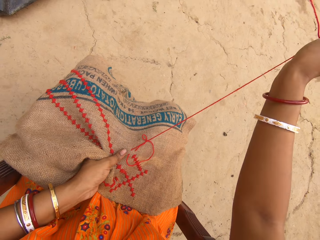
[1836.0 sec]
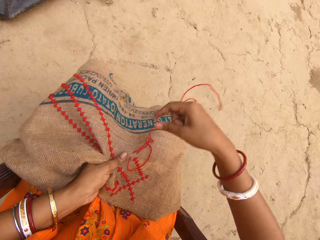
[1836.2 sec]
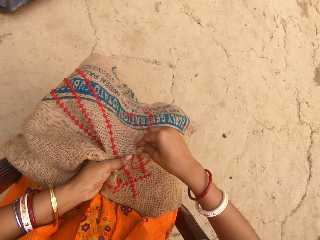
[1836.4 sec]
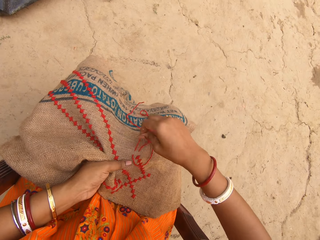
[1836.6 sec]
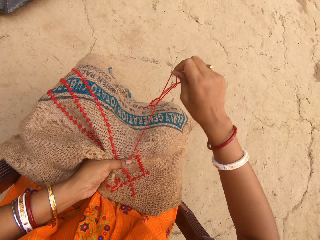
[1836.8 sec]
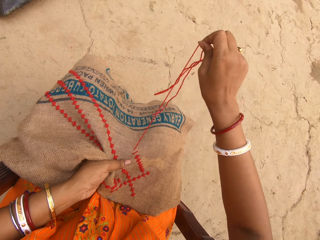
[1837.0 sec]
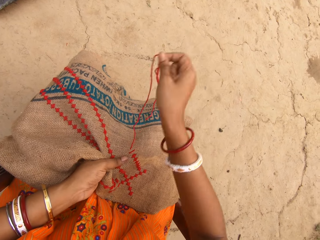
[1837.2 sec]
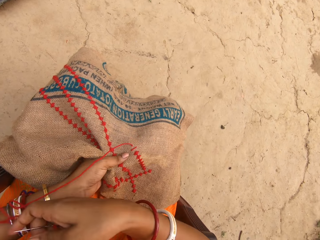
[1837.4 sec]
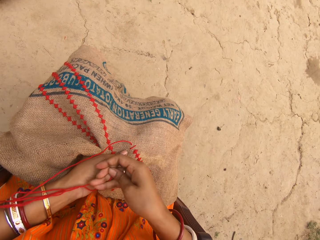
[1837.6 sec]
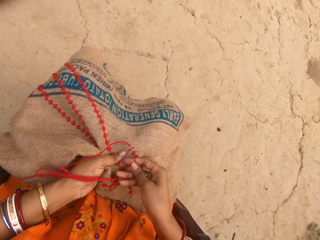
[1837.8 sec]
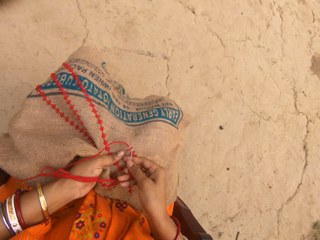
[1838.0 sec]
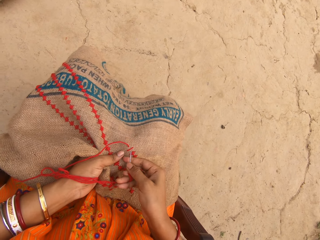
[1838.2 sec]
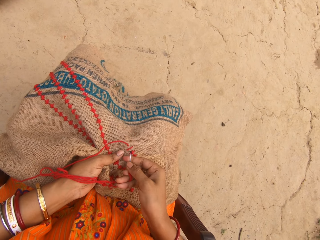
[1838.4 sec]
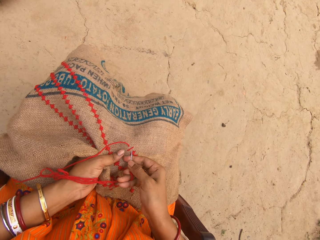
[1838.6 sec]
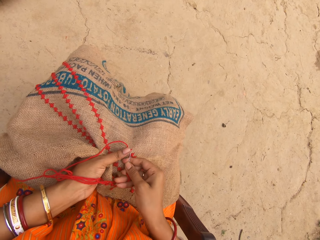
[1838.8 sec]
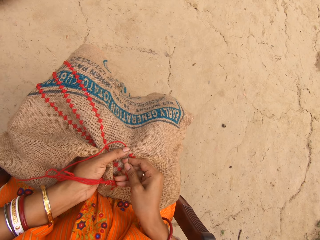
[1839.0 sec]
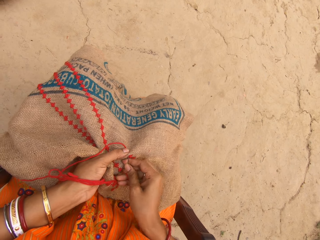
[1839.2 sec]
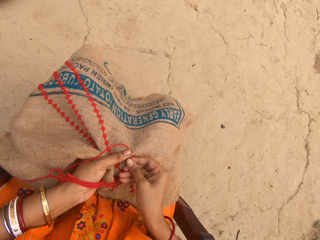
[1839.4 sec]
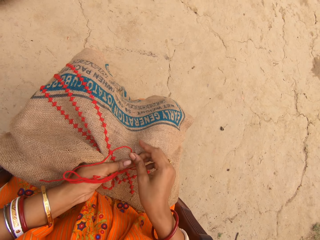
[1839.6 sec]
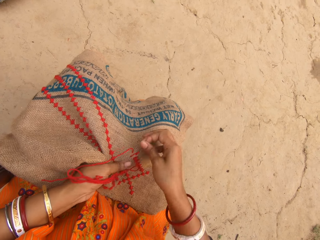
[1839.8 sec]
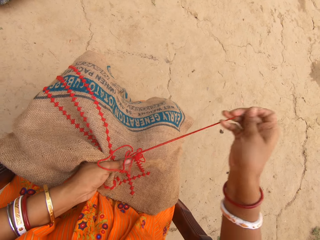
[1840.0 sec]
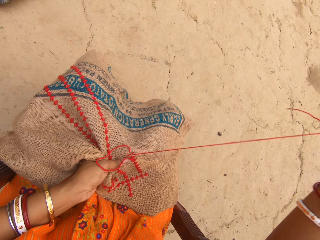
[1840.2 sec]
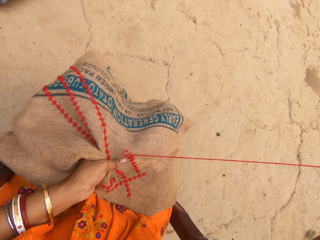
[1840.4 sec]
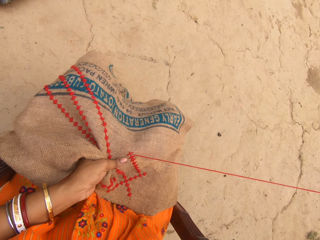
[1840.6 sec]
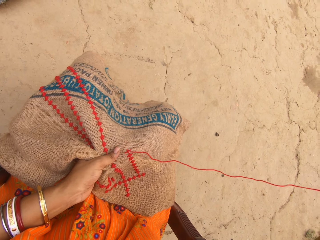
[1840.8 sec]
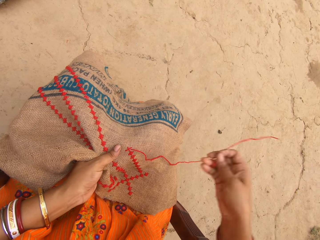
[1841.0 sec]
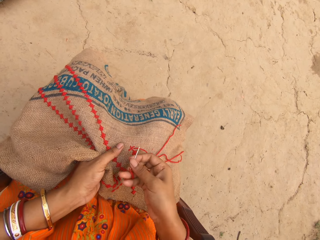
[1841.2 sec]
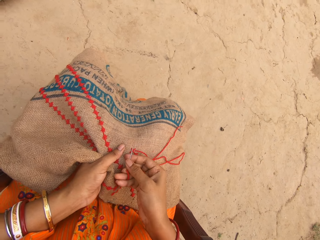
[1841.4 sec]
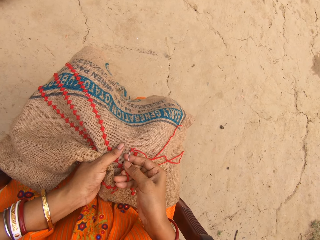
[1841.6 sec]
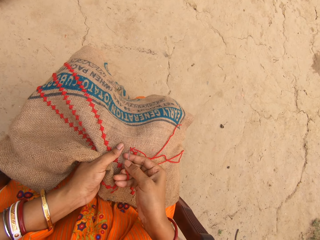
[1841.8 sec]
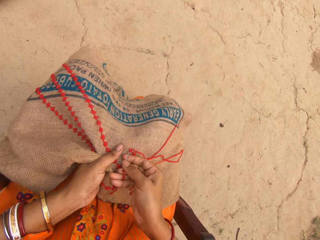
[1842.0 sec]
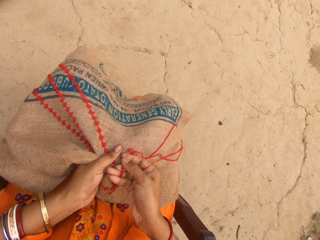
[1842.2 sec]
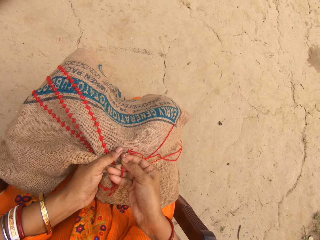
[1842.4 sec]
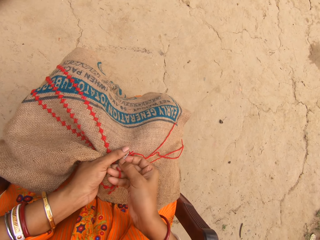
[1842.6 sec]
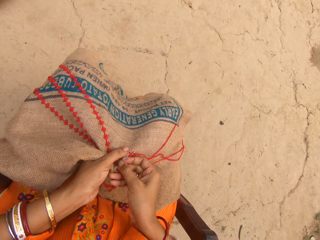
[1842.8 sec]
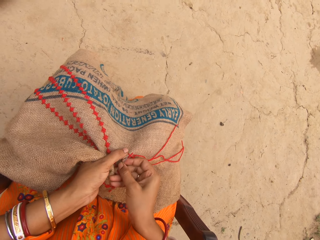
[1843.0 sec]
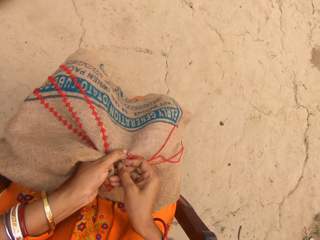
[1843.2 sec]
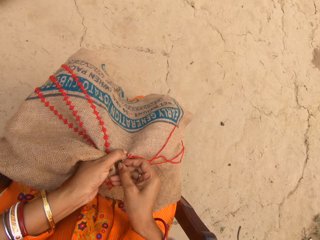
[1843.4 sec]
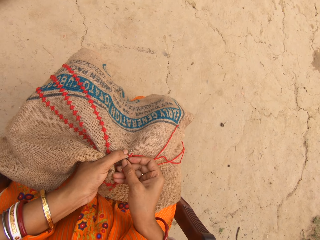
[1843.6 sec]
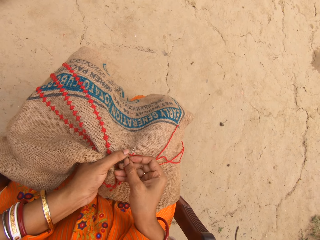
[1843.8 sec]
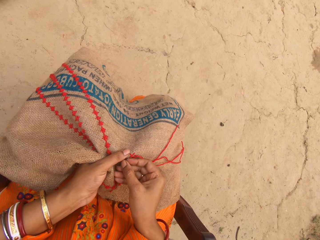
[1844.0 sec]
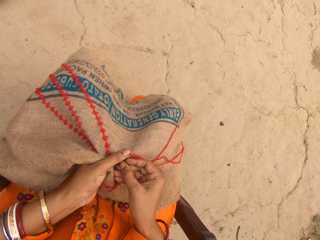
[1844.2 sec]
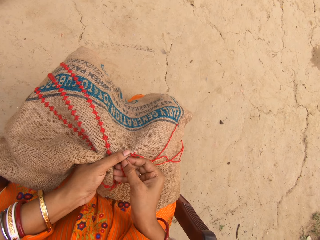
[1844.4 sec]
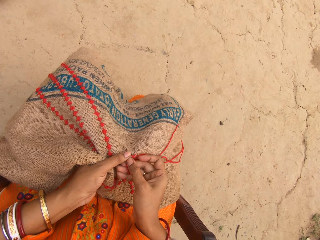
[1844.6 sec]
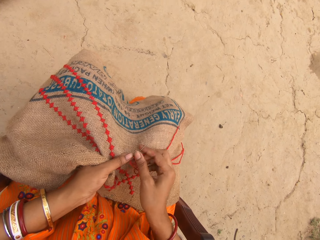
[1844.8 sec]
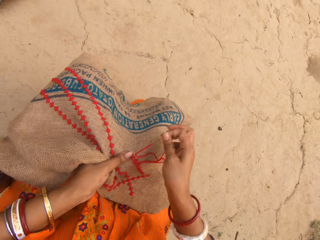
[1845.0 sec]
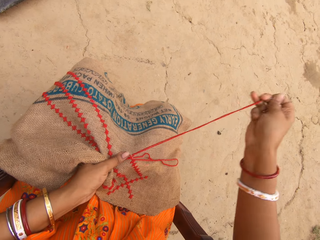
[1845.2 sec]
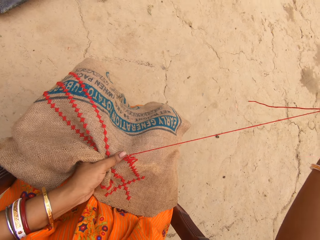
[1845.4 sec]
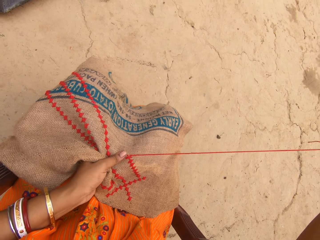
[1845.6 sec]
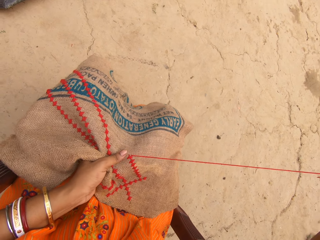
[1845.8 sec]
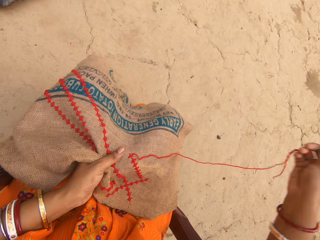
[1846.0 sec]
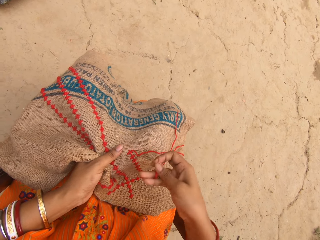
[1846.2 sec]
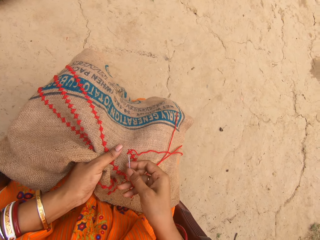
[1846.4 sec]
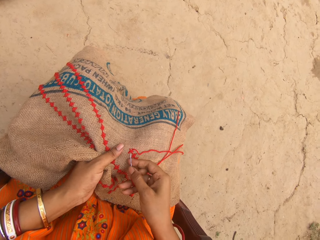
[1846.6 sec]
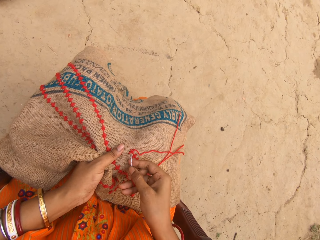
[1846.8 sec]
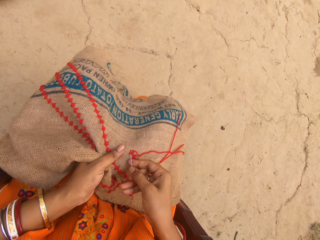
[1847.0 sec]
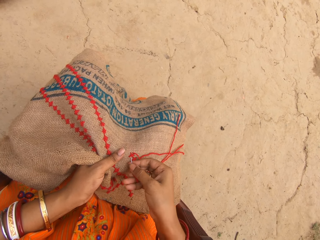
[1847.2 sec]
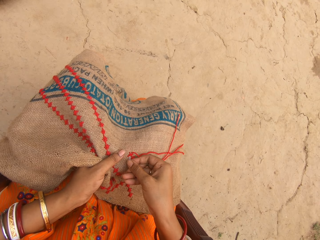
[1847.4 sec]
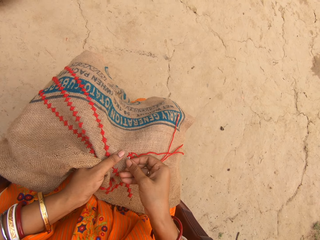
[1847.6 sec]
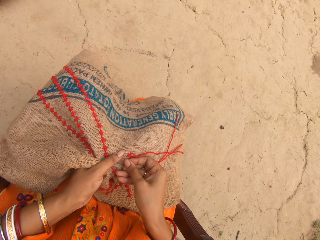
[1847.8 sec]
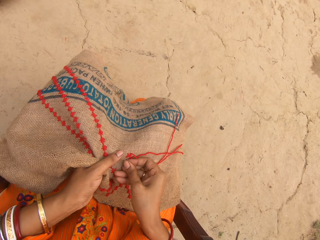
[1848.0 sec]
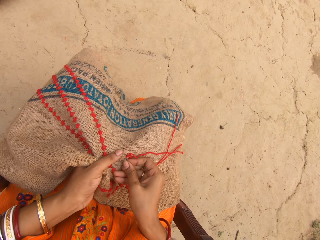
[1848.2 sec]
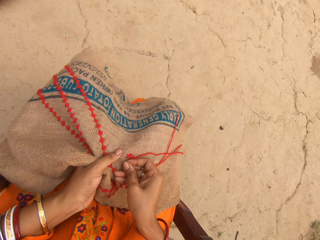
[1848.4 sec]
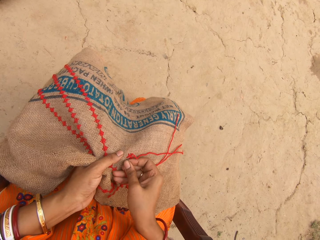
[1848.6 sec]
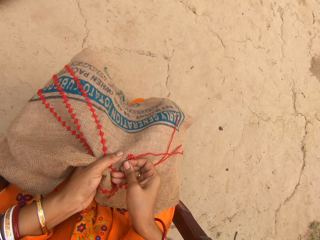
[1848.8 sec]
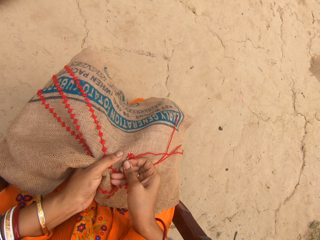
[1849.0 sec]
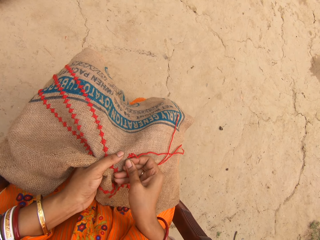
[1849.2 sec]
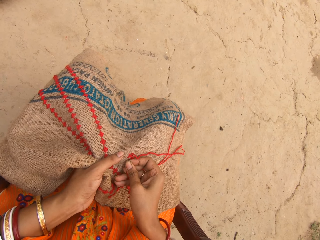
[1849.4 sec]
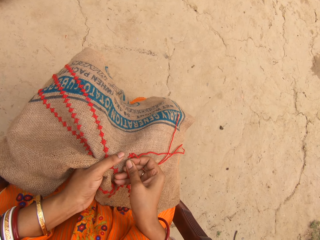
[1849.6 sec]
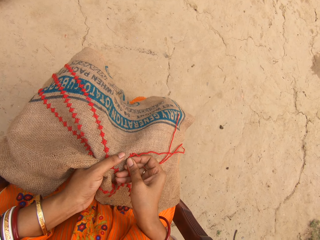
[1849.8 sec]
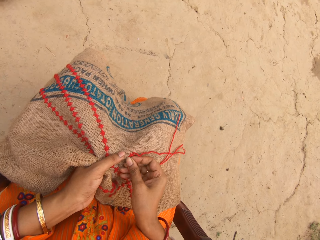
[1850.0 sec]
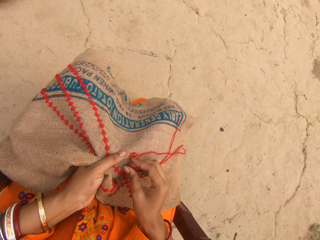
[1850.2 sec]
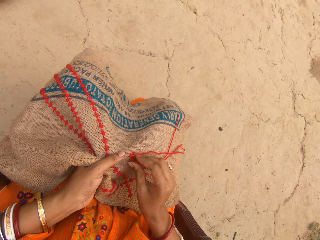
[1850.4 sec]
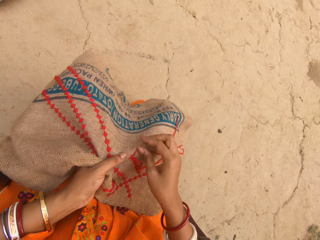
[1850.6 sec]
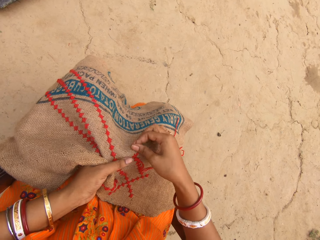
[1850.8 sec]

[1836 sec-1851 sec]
The camera wearer pulls the thread from the cloth with her right hand. She sews the cloth in her left hand with the needle and thread in her right hand. She sews it repeatedly.

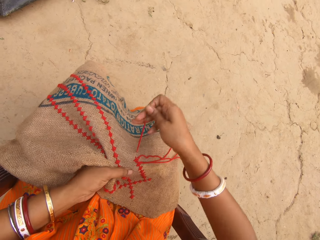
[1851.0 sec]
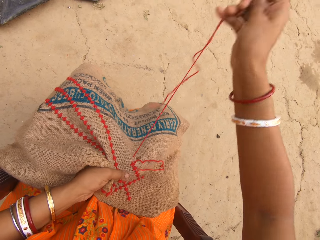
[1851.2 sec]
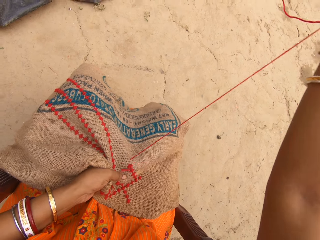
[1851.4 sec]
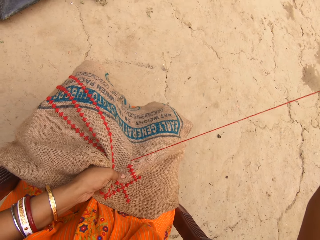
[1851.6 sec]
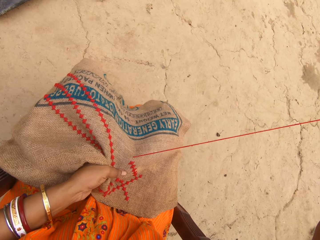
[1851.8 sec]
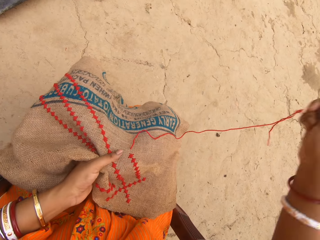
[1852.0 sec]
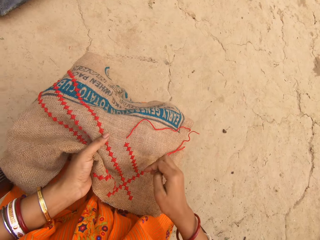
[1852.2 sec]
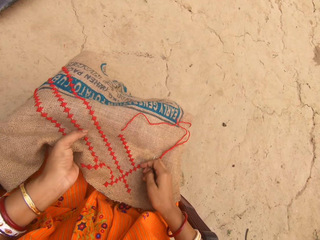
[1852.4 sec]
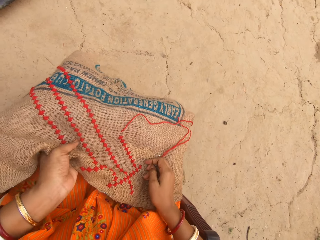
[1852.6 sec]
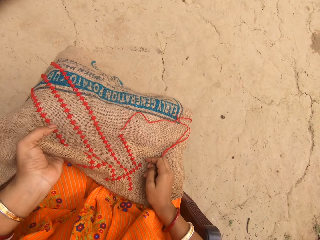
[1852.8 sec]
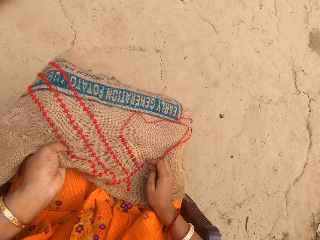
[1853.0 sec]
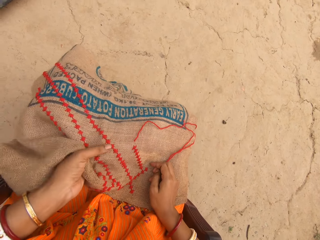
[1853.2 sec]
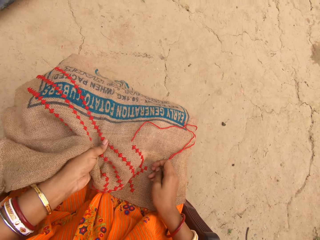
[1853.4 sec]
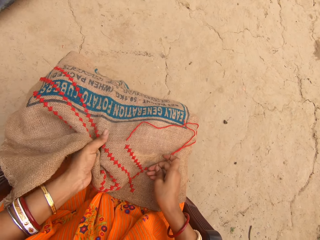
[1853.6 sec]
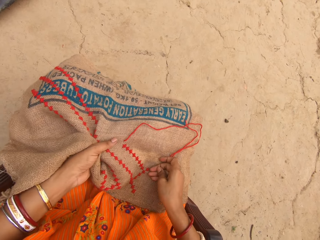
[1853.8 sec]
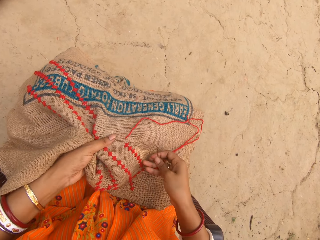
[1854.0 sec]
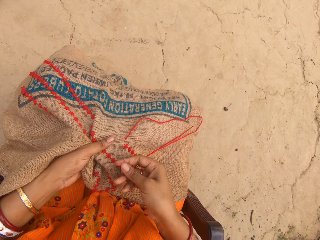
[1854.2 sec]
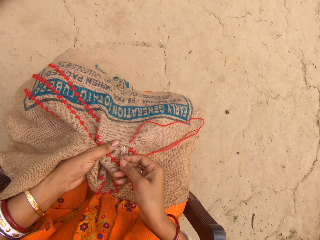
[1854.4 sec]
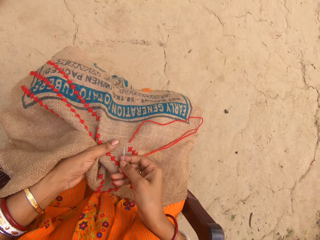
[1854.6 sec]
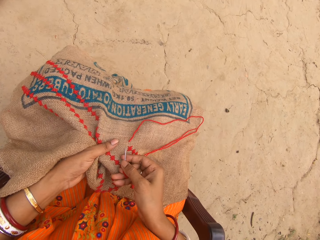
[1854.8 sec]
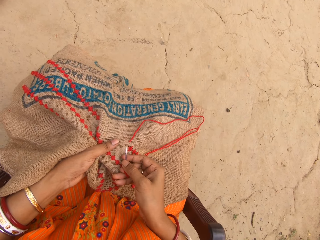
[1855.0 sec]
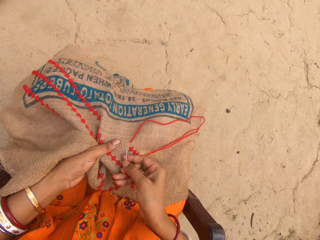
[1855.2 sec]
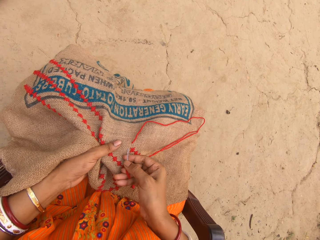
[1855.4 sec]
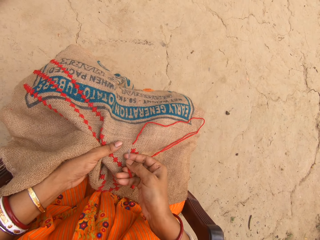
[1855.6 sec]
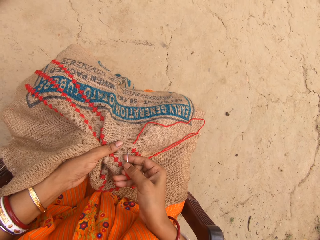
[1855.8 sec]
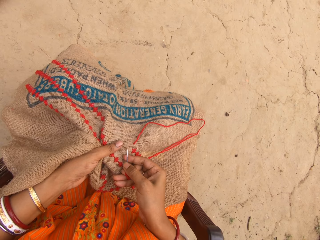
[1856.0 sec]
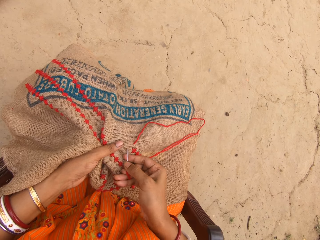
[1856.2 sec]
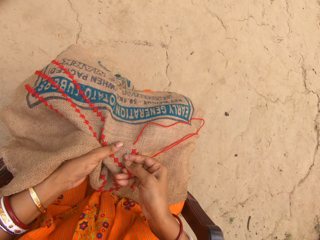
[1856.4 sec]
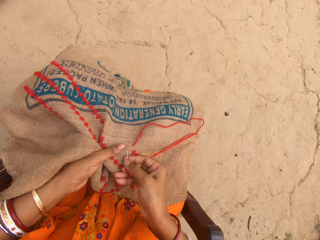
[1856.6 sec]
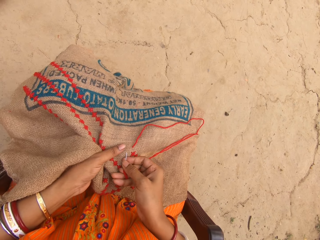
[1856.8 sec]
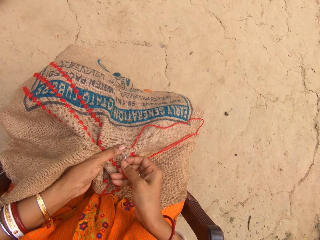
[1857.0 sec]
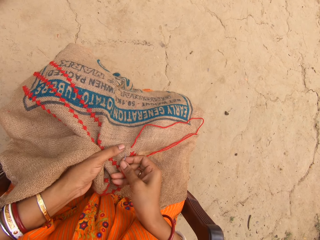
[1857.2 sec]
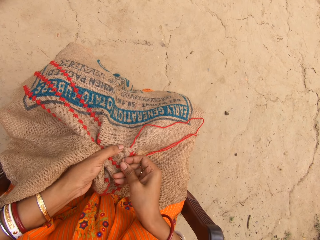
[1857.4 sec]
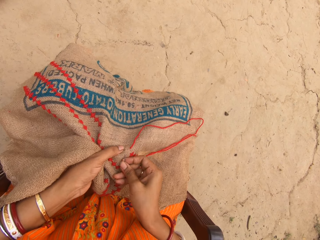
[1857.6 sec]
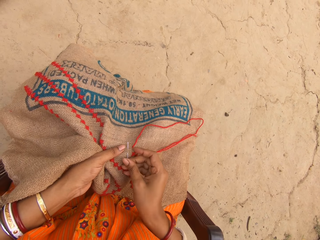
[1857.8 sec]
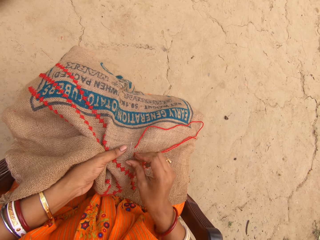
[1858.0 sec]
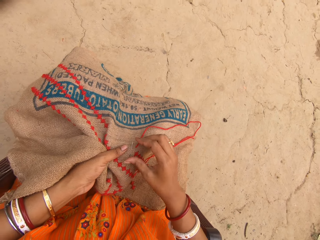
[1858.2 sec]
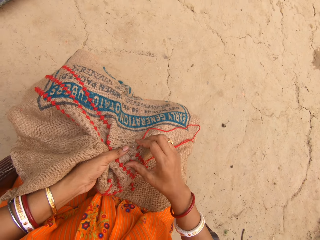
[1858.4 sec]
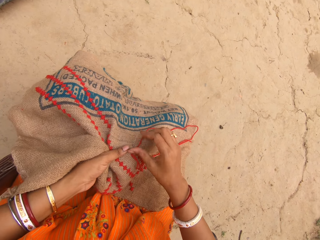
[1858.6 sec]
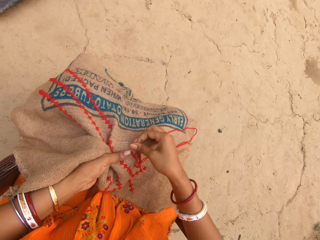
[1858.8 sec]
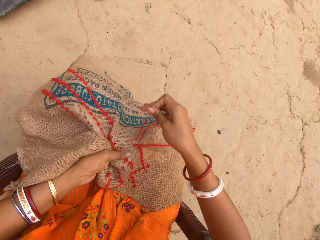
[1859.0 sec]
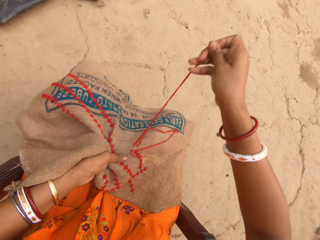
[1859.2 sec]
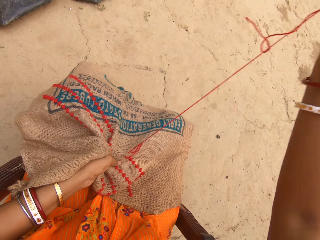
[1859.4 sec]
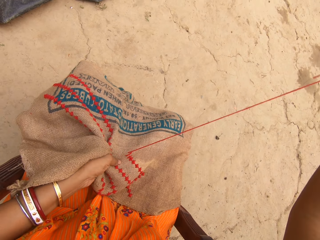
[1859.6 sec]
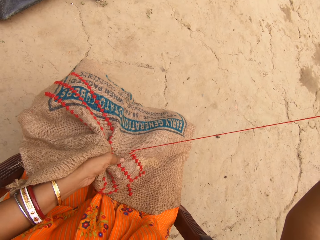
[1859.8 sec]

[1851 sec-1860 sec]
The camera wearer squeezes the cloth with her left hand. She sews the cloth in her left hand with the needle and thread in her right hand.
